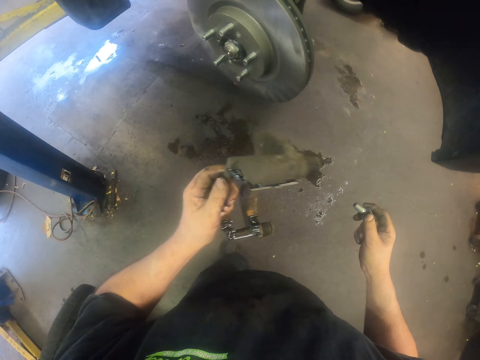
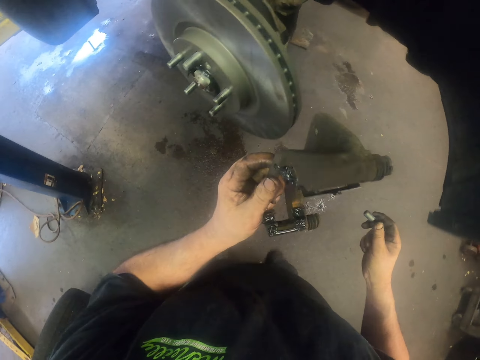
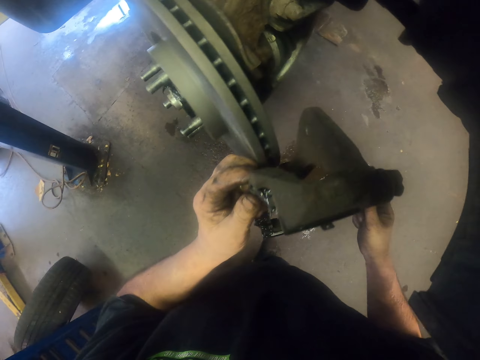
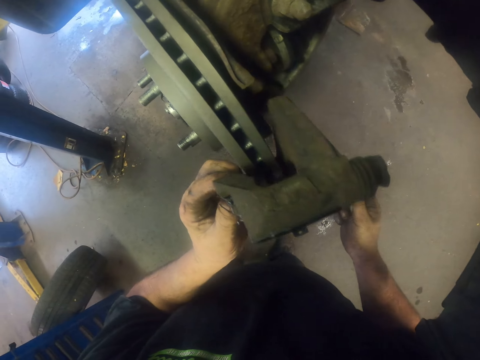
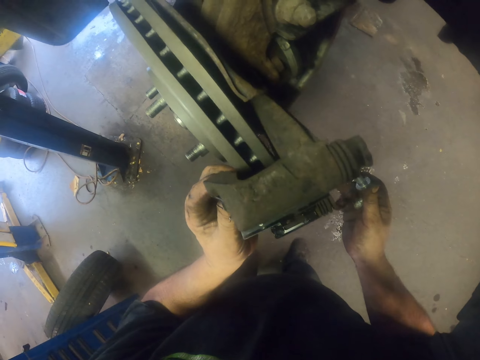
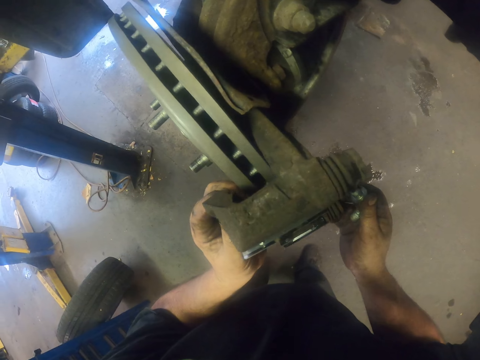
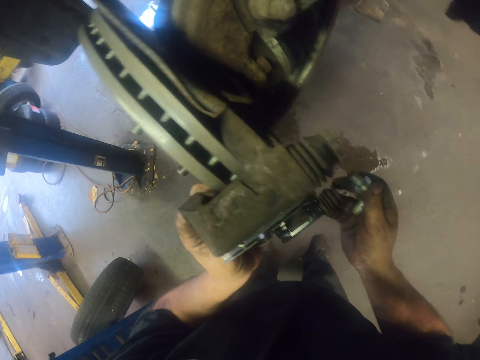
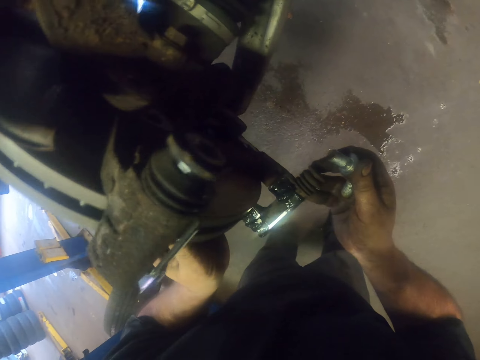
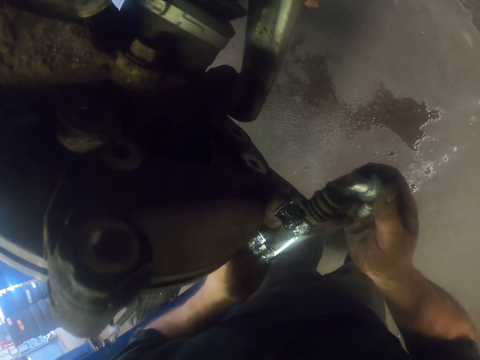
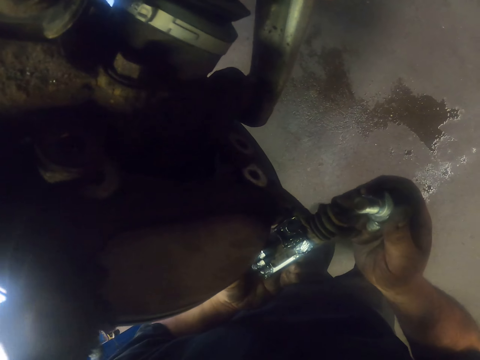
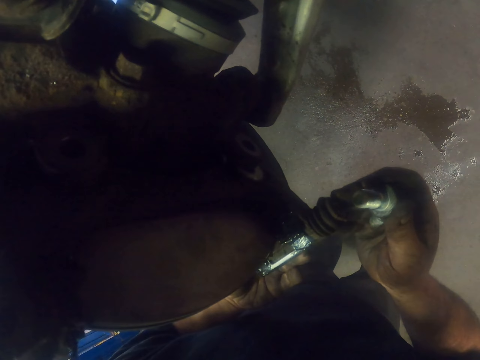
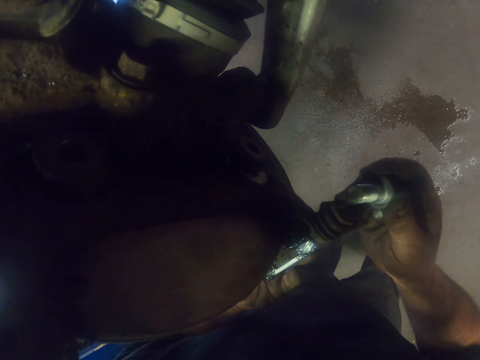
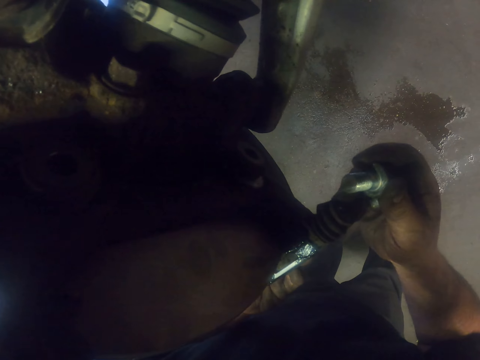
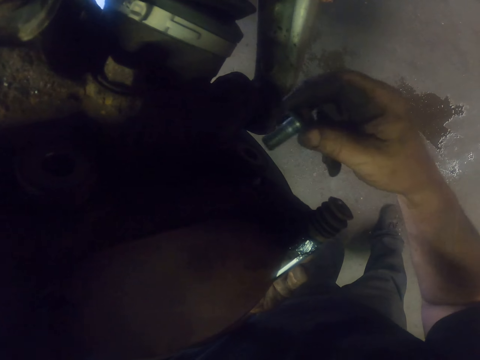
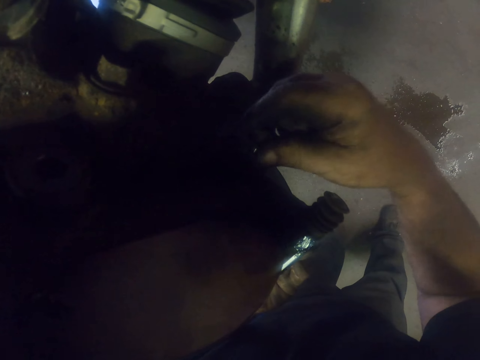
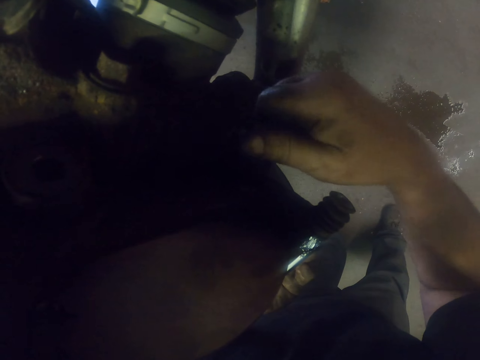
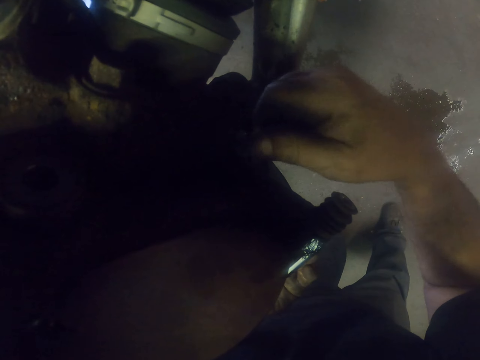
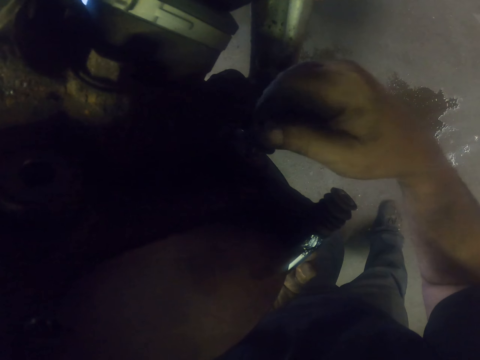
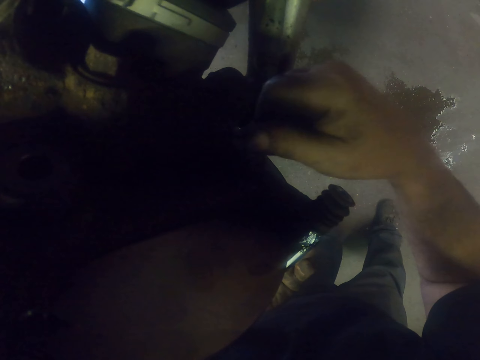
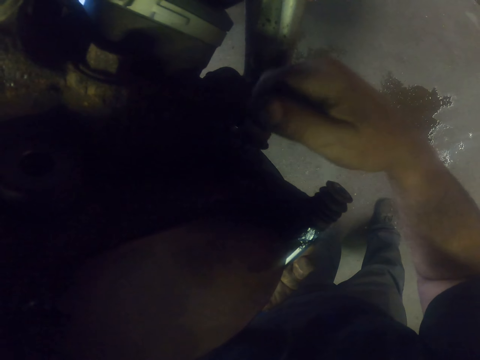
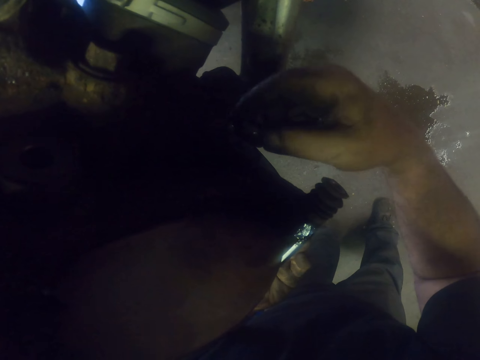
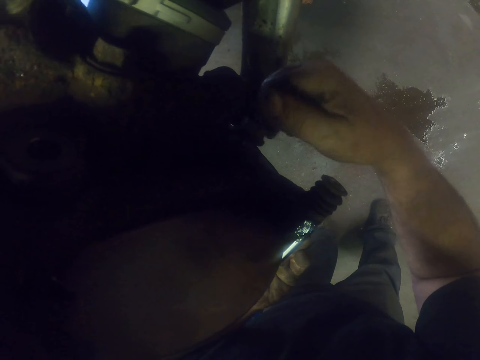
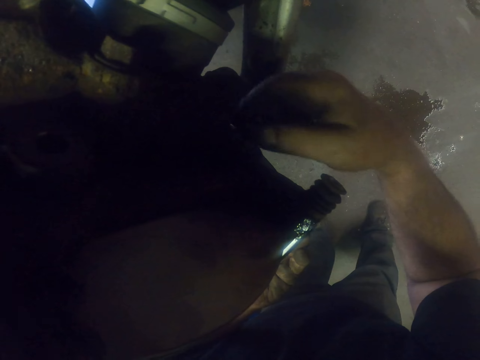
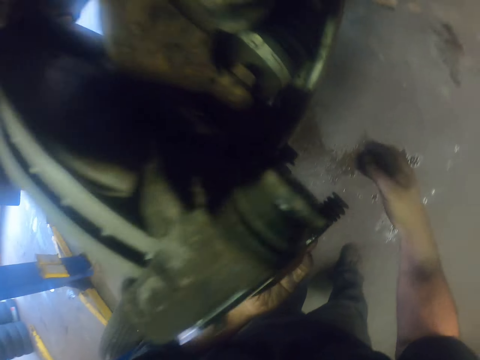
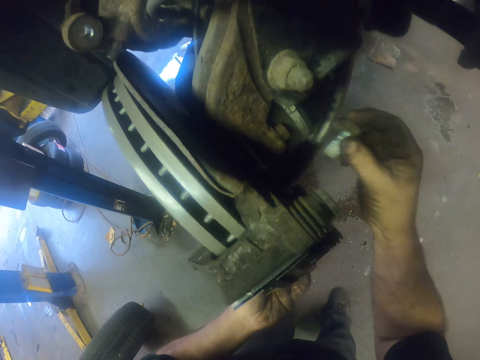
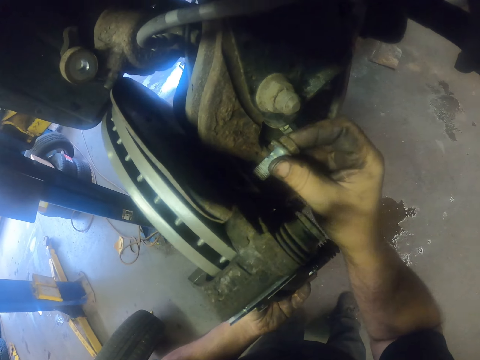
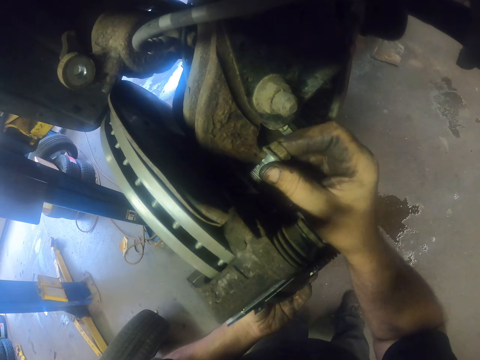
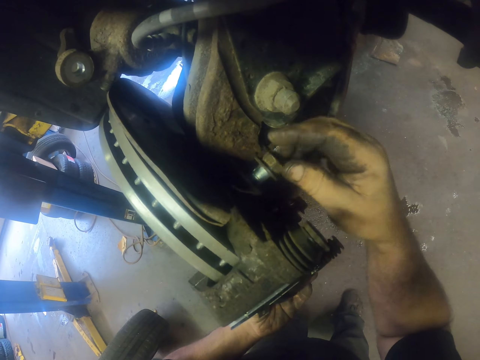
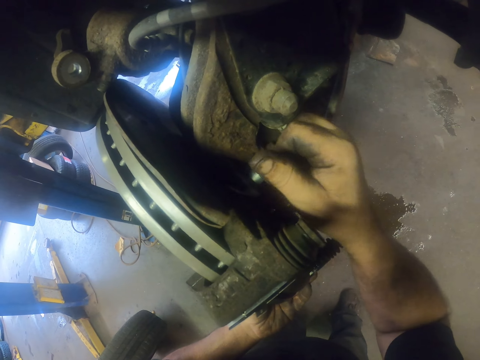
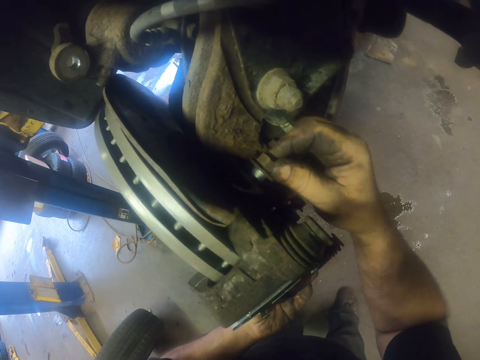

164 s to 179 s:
The camera wearer places the brake caliper on the brake rotor. They insert the bolts in the brake caliper. They fix the nut on the brake caliper.

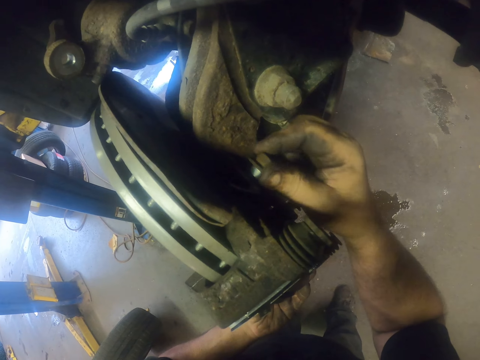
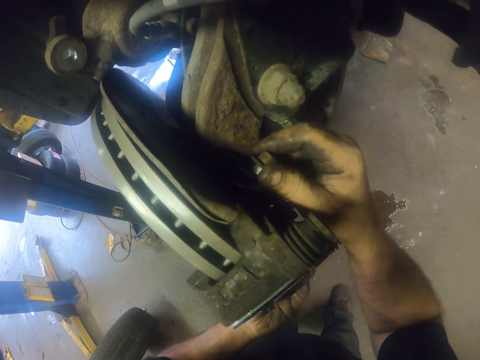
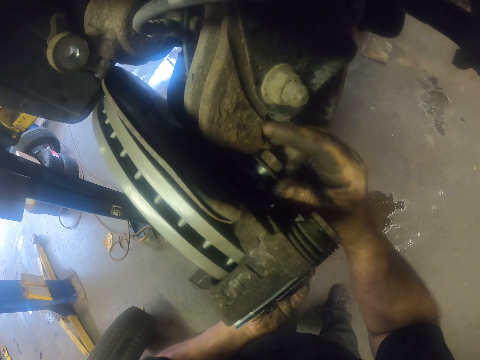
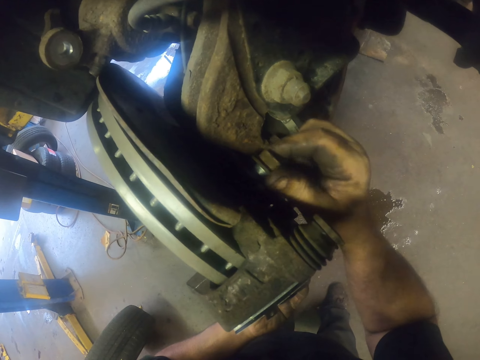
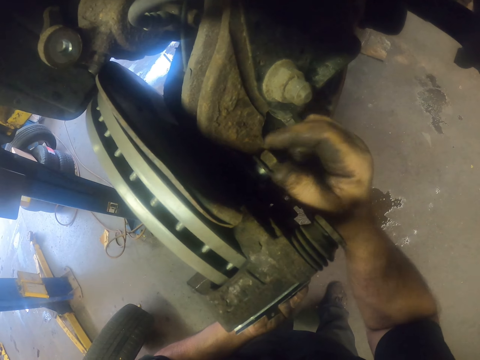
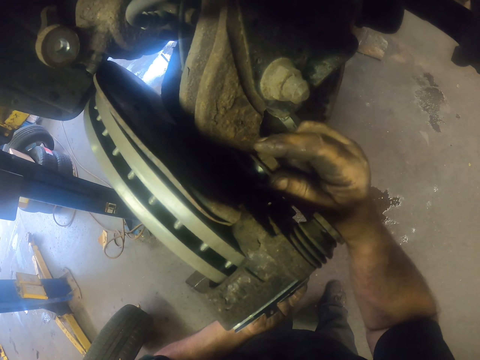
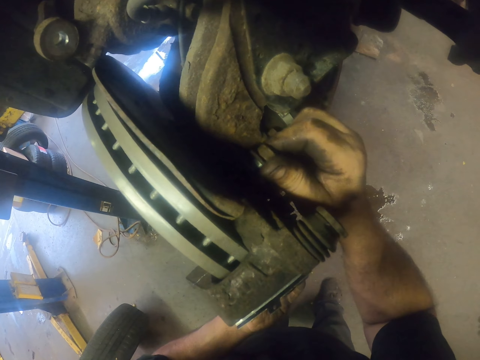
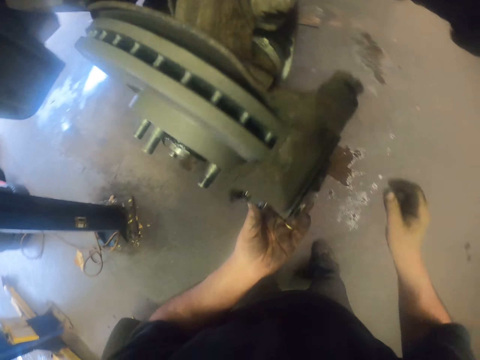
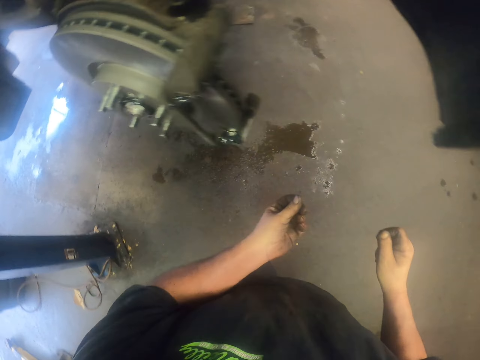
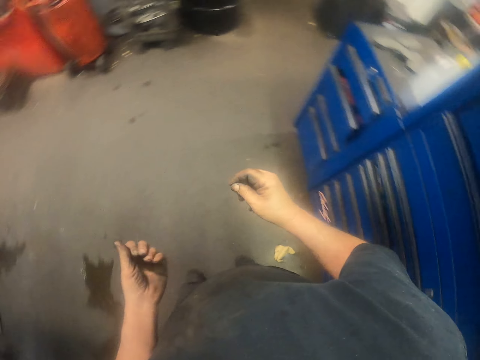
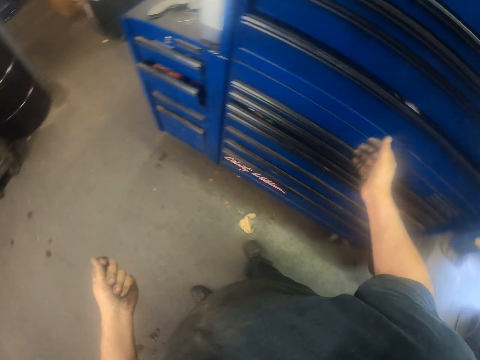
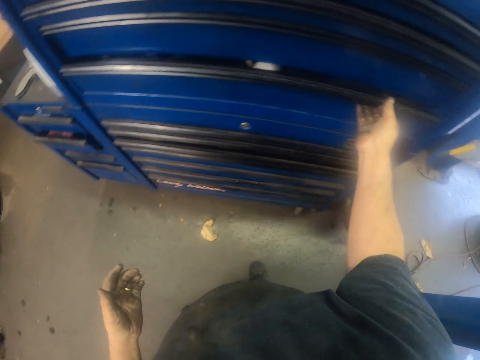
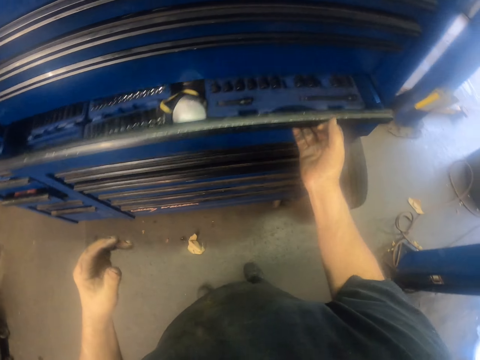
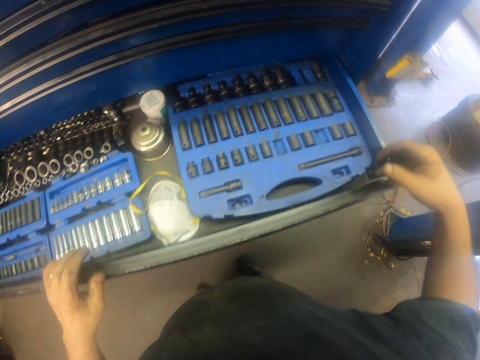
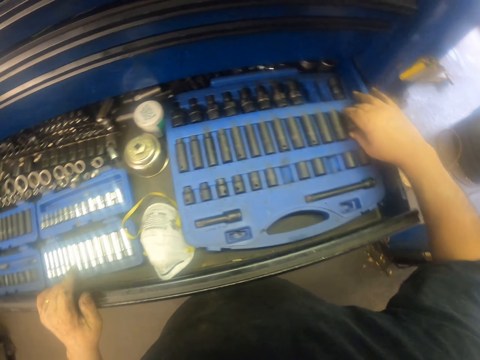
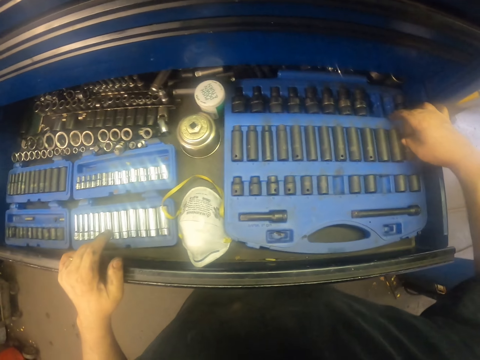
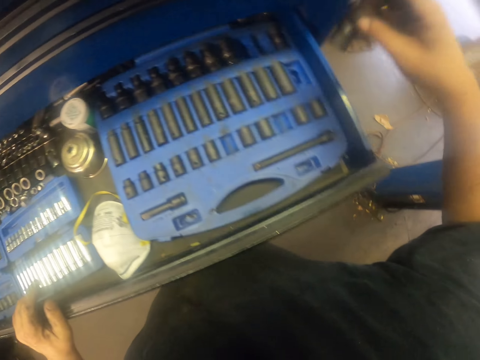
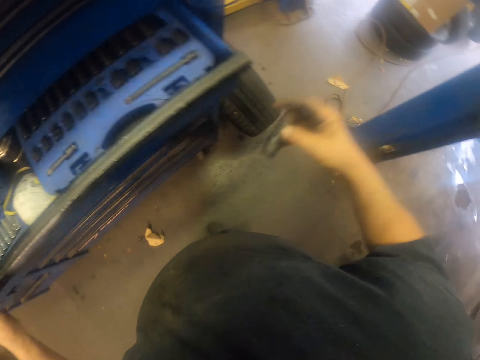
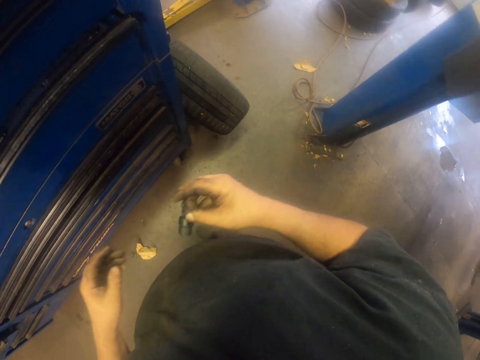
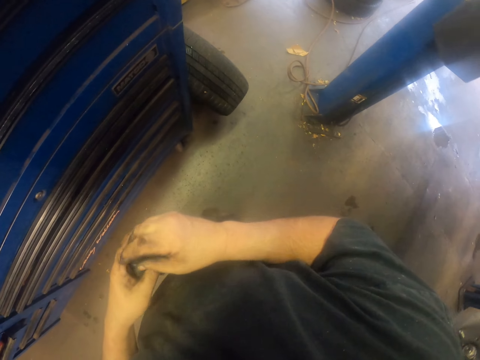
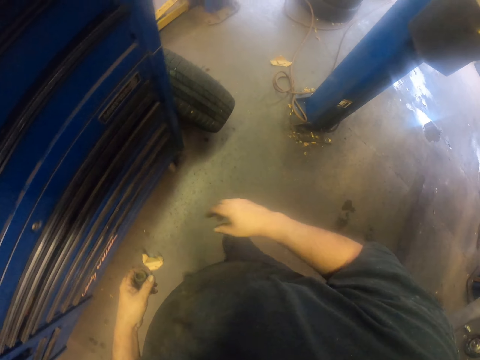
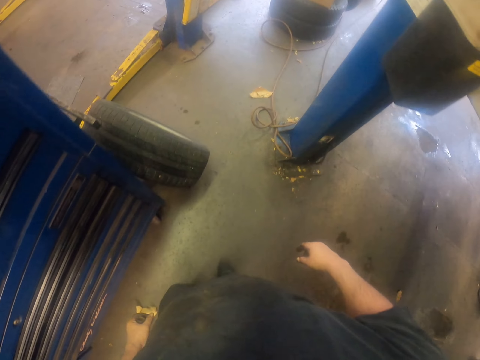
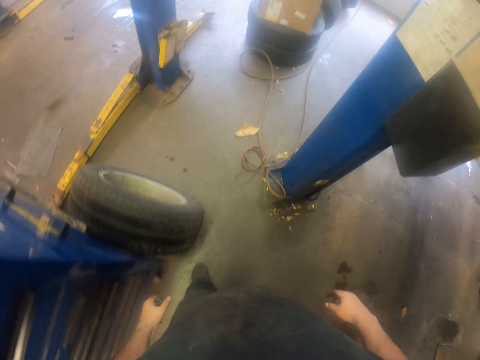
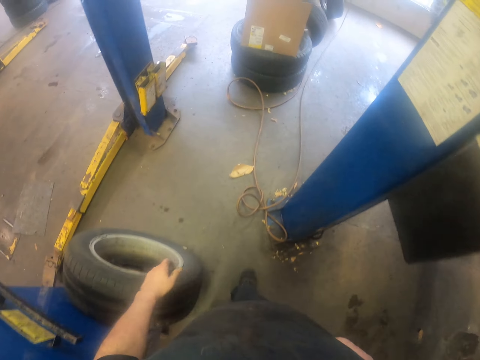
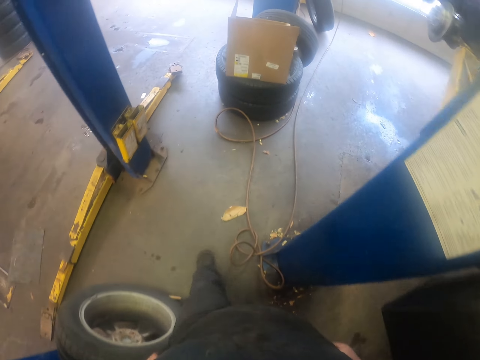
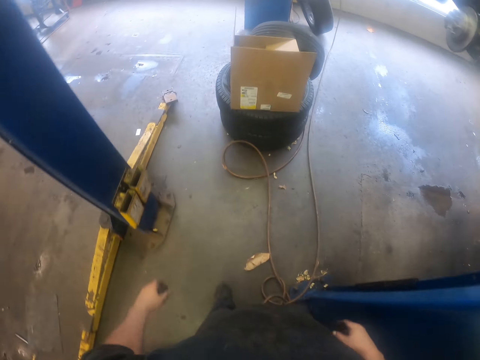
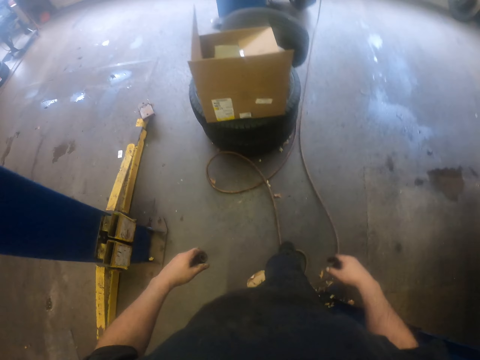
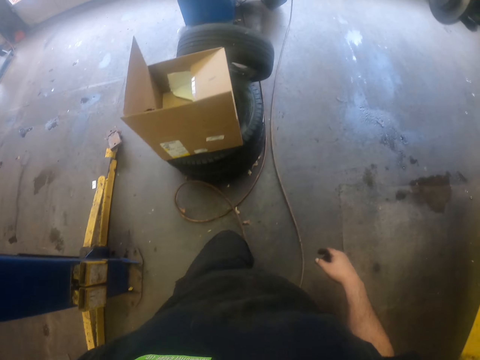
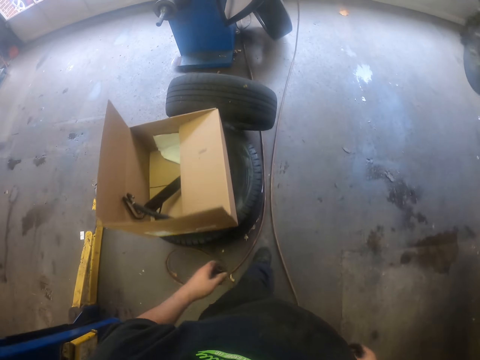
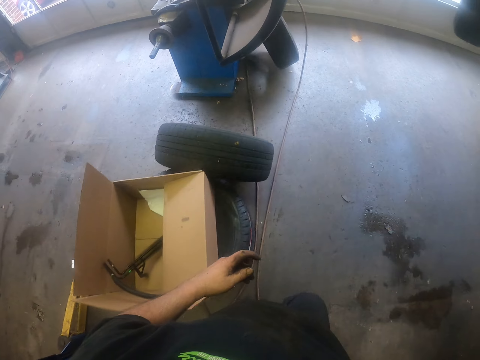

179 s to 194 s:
The camera wearer walks around, opens a drawer, picks up a bolt, closes the drawer, and walks around.
